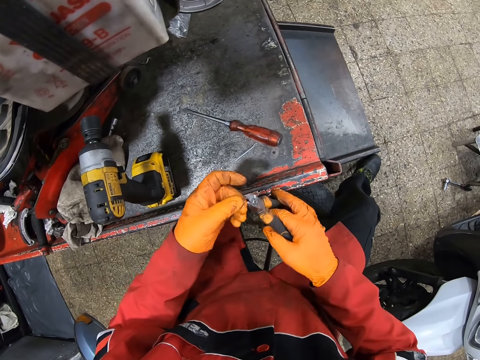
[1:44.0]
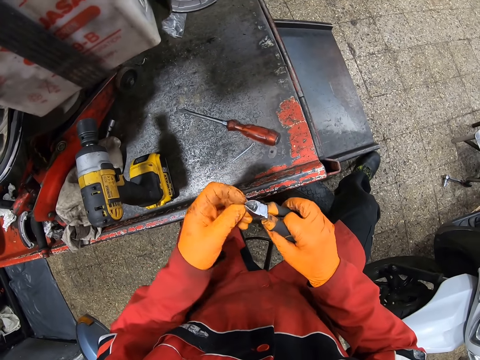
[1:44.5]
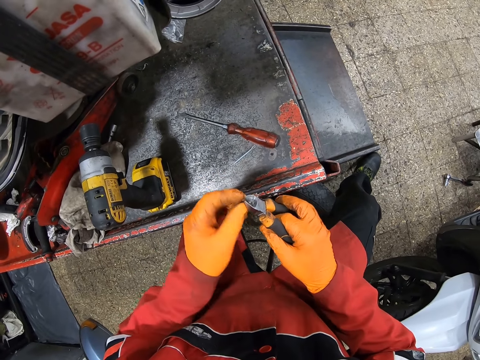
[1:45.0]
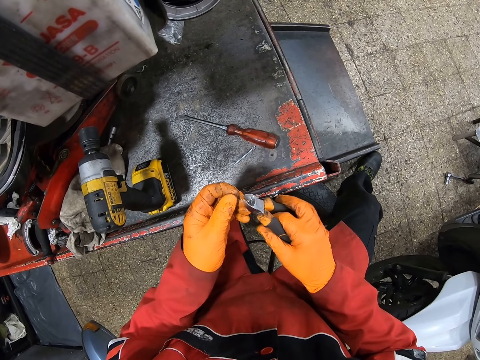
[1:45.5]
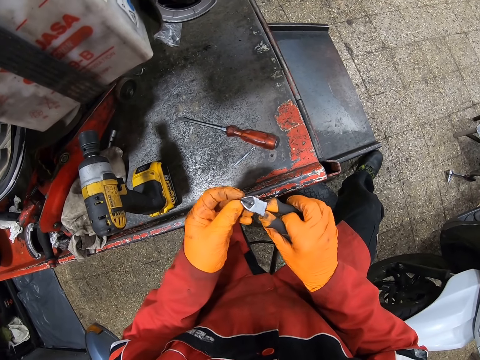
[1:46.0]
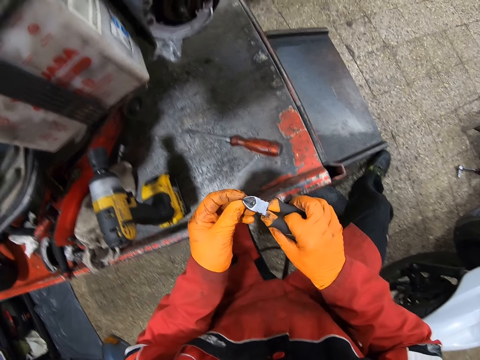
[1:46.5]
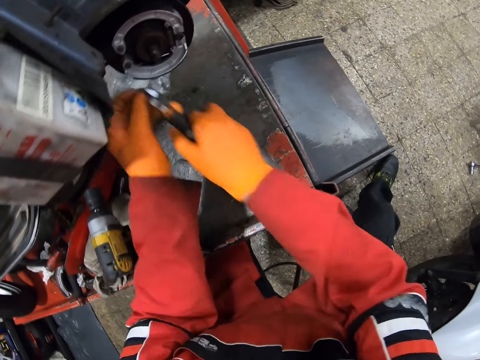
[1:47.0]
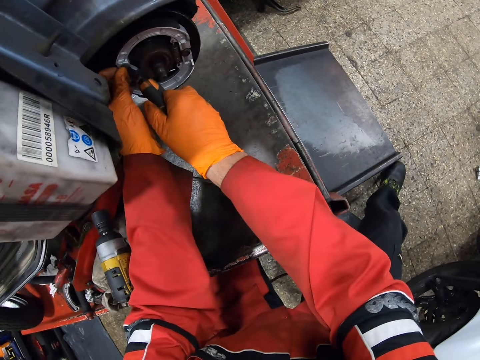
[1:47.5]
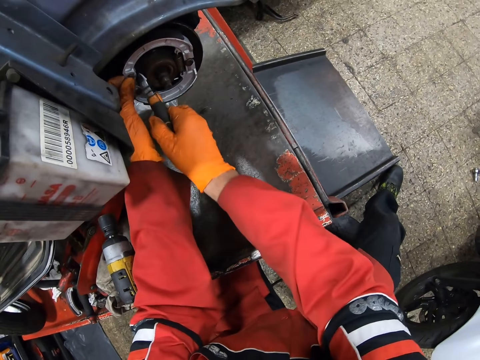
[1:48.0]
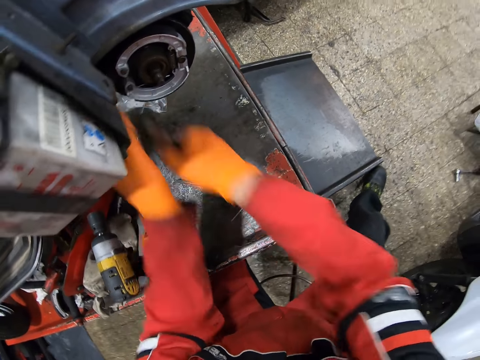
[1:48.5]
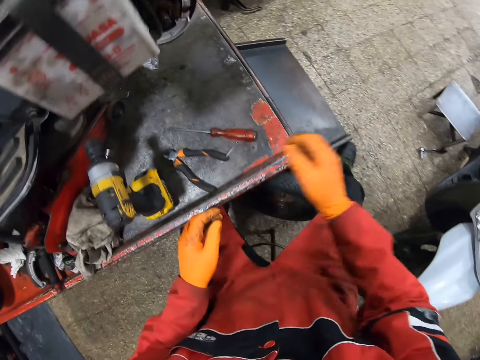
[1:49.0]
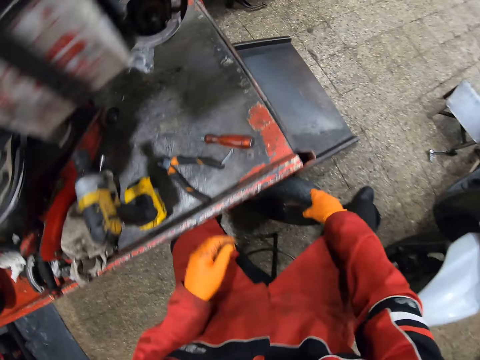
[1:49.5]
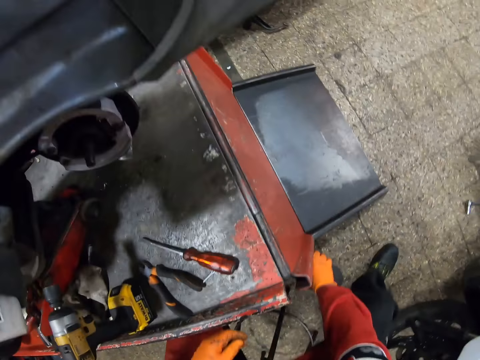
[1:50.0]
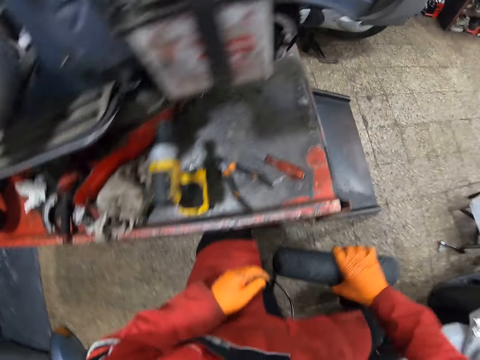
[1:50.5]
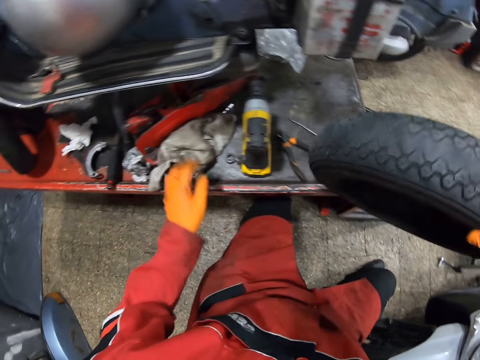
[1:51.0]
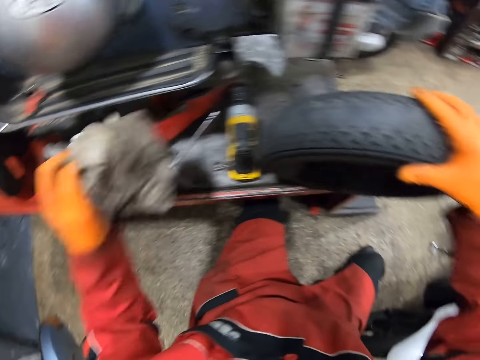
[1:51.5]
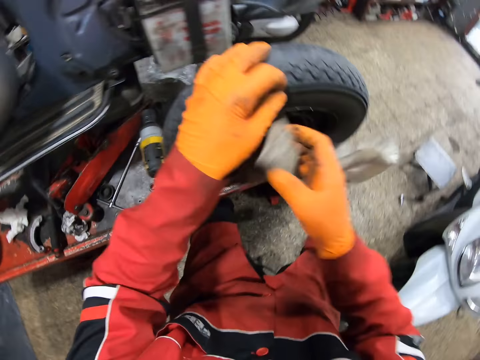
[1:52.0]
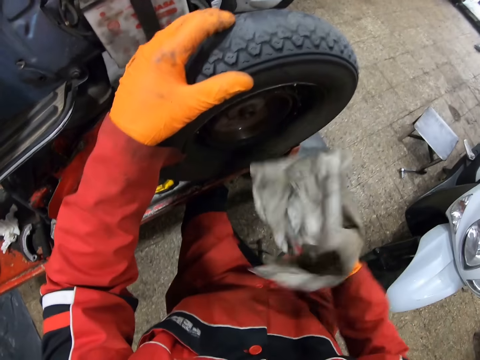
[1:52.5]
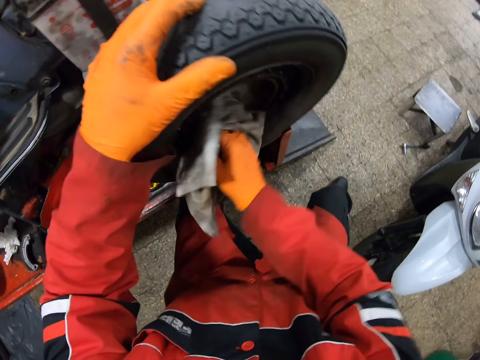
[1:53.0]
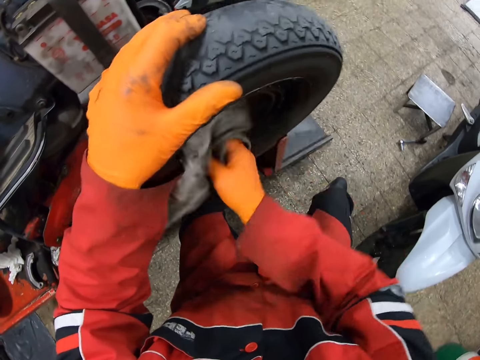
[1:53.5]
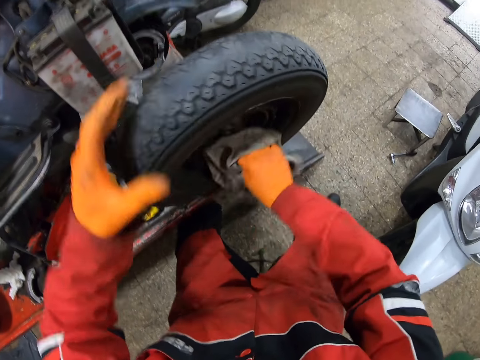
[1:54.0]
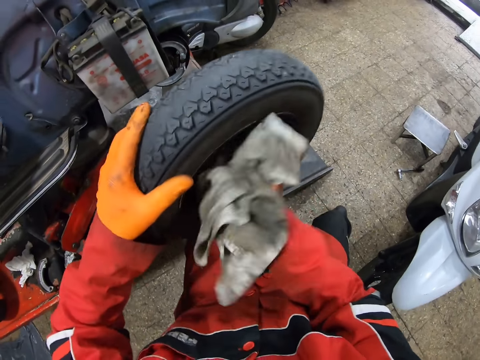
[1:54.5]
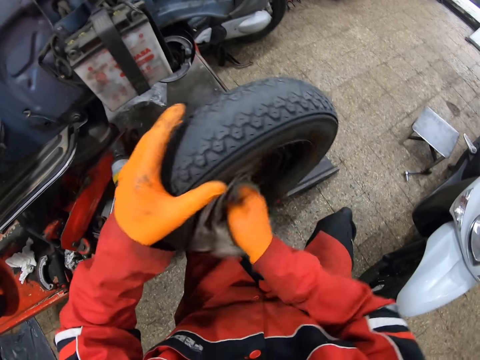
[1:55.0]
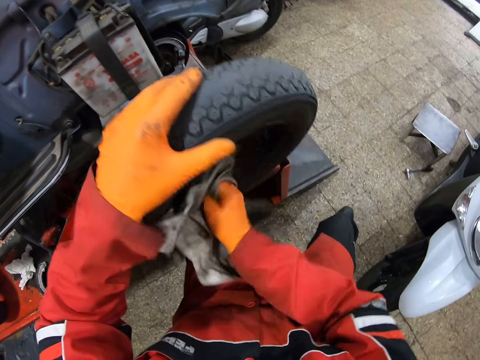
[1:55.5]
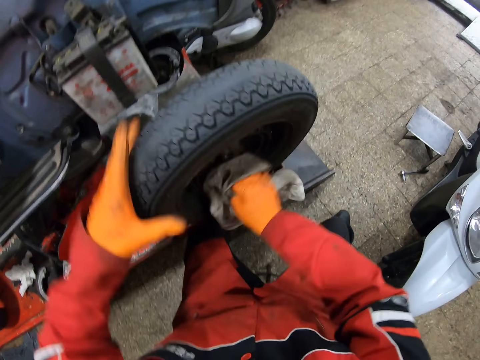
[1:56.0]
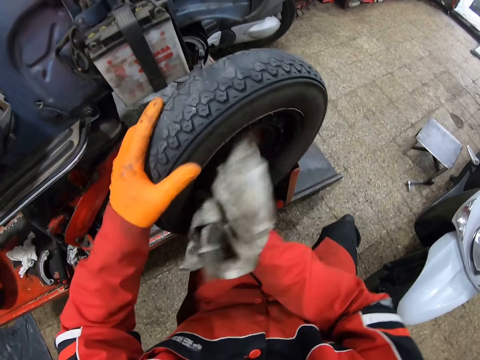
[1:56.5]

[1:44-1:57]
The camera wearer holds another screw with the plier in his right hand. He inserts the screw in the brake shoe with the plier in his hands. He drops the plier on the lift with his right hand. He picks a tyre from the ground with his right hand. He drops the tyre on the lift with his right hand. He picks the rag from the lift with his left hand. He passes the rag in his left hand to his right hand. He cleans the tyre with the rag in his right hand.

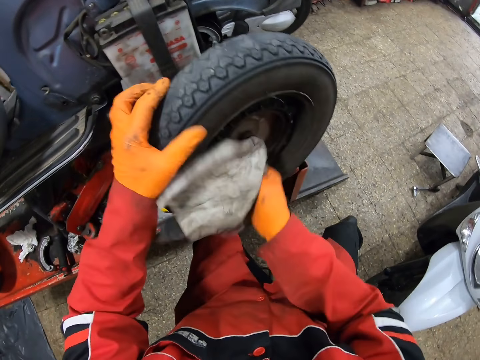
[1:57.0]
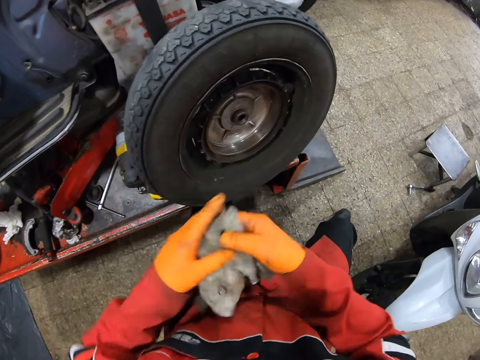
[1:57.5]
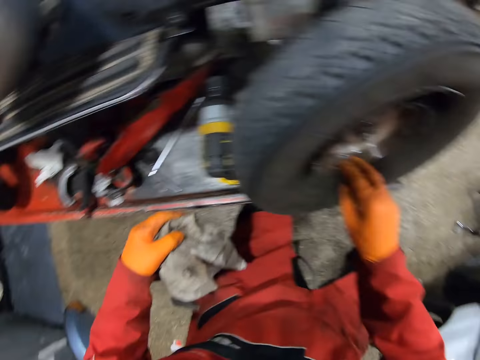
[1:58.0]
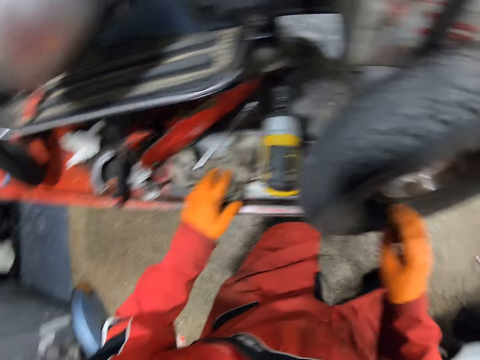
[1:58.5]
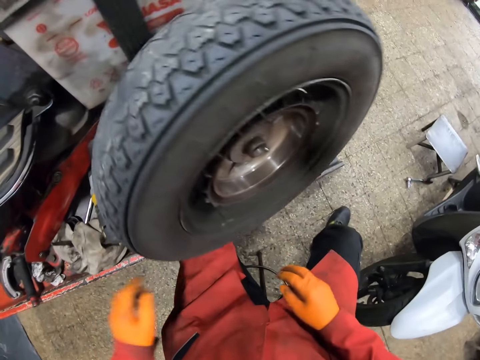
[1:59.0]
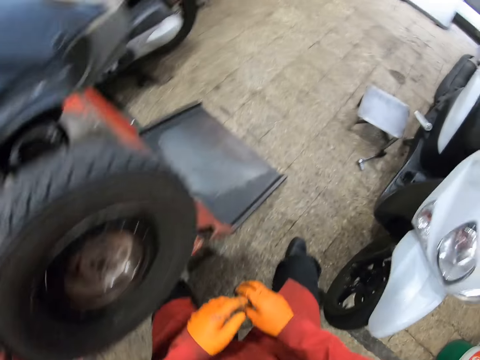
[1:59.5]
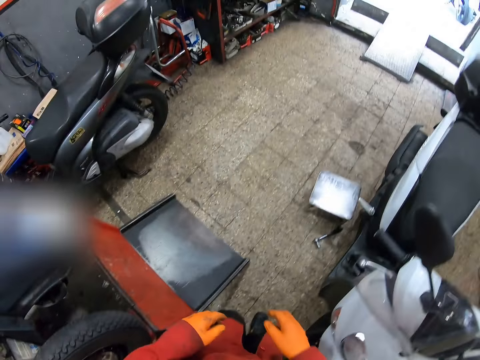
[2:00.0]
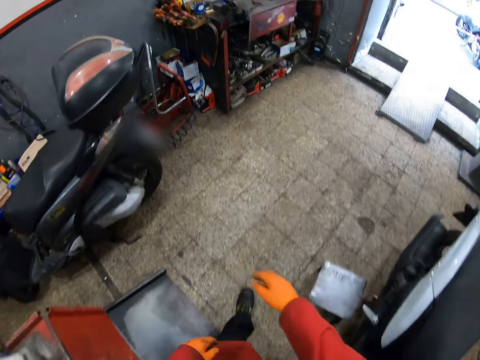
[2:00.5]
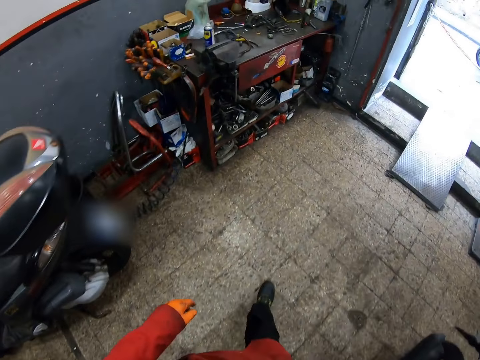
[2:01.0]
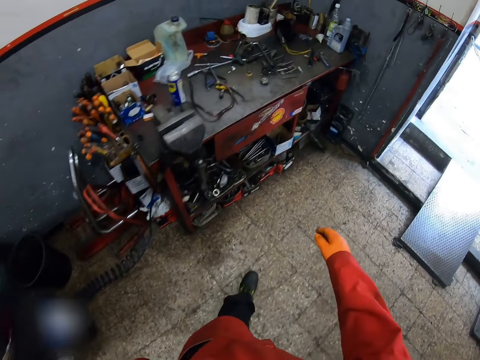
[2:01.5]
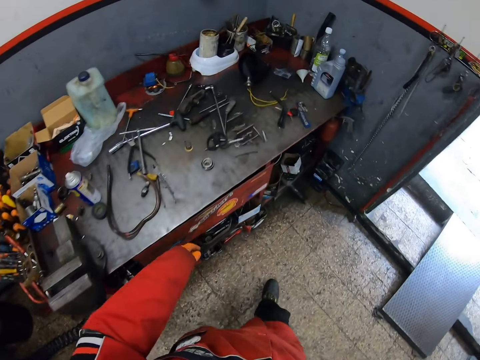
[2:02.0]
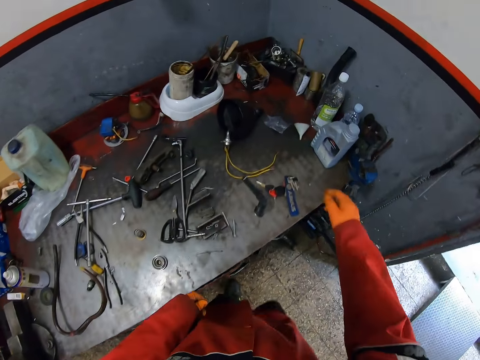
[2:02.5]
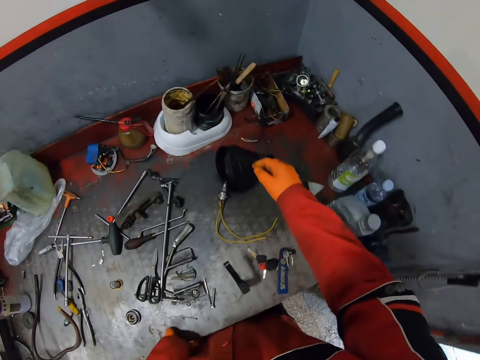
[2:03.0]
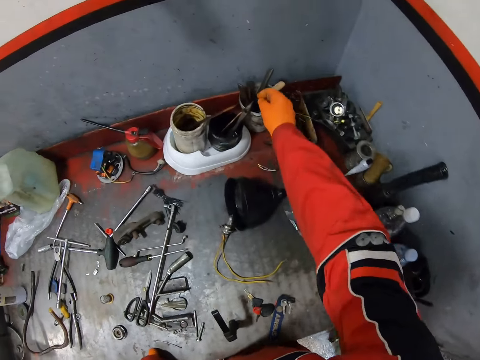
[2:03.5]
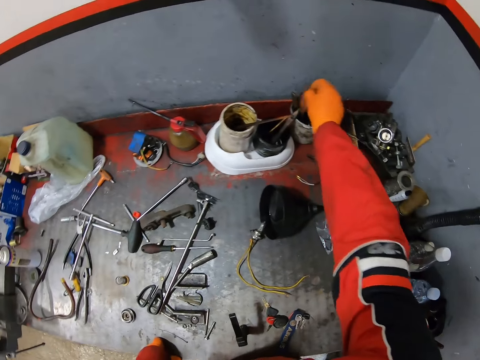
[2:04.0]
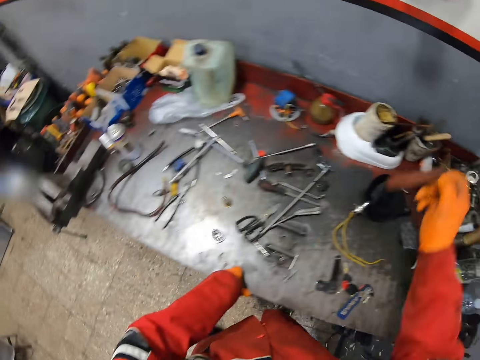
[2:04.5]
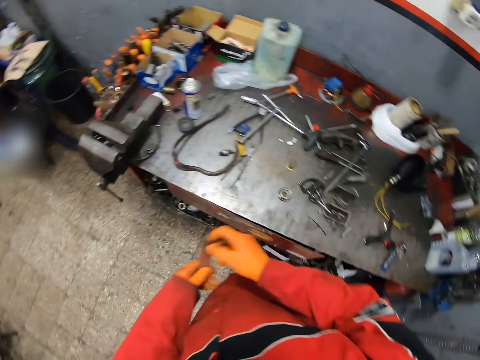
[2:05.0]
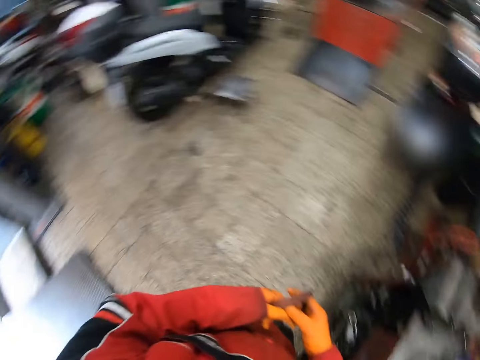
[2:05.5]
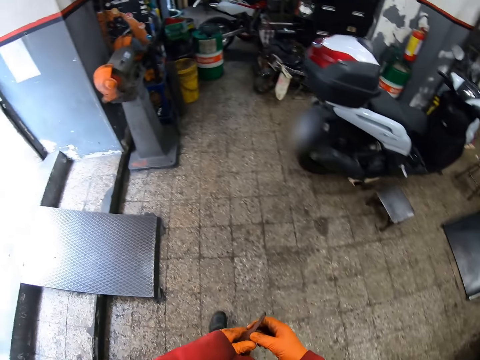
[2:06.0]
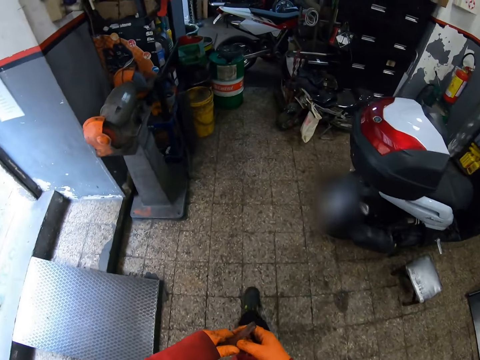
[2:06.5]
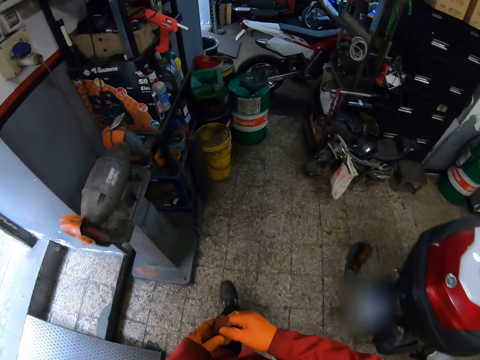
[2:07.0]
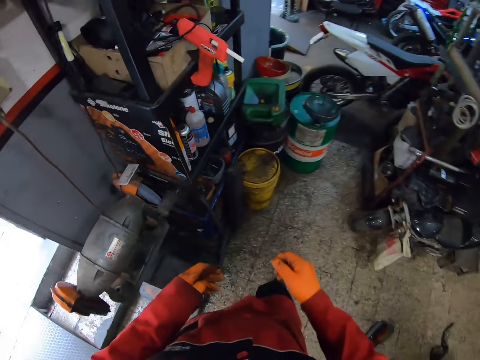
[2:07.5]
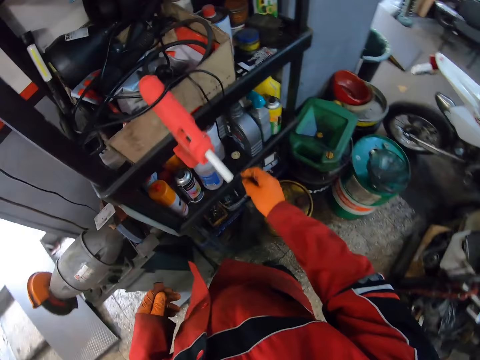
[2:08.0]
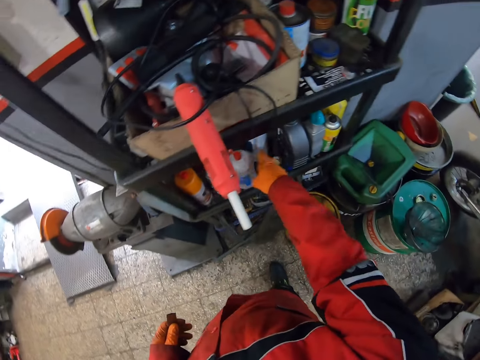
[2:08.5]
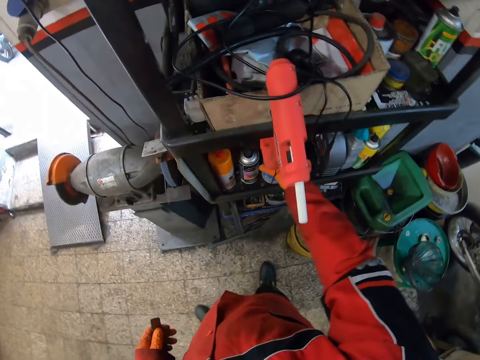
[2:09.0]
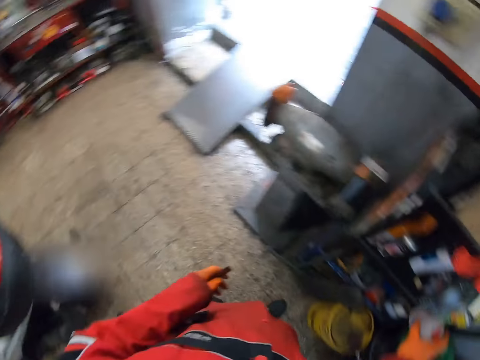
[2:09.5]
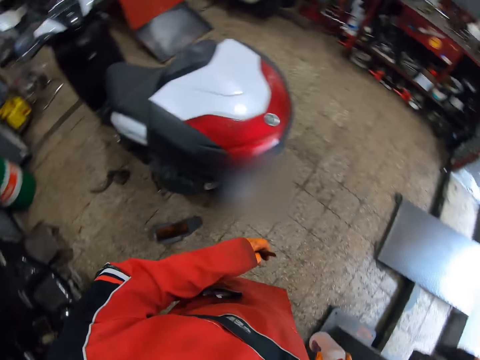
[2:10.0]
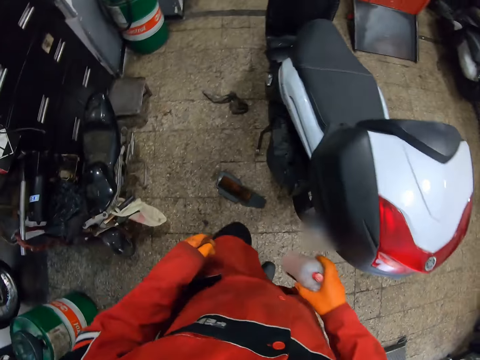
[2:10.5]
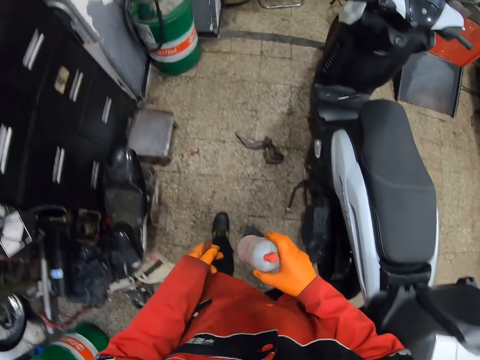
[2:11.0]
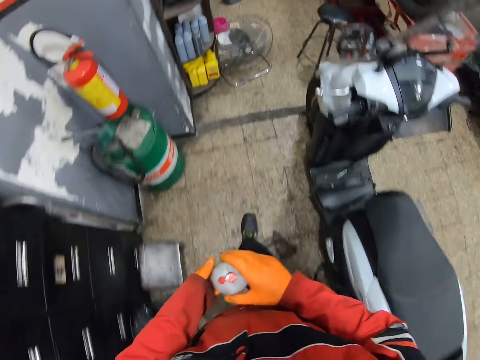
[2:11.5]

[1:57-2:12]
The camera wearer drops the rag on the lift with his left hand. He takes a sandpaper from a container on a table with his right hand. He picks a lubricant from a shelf with his right hand.
